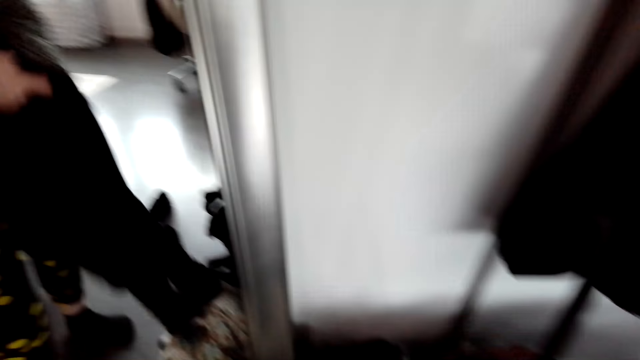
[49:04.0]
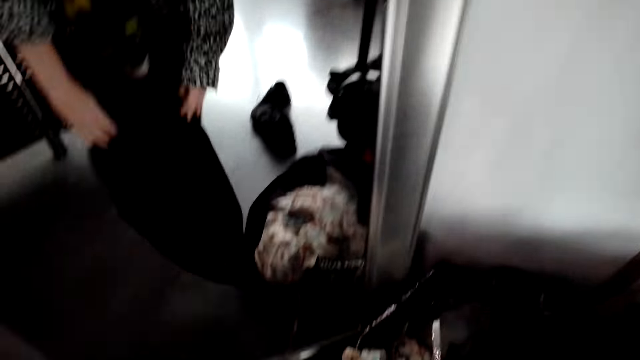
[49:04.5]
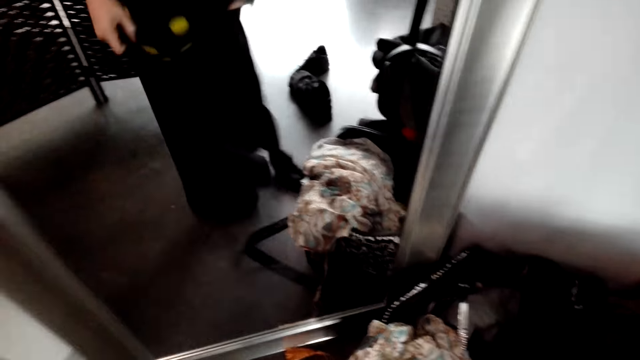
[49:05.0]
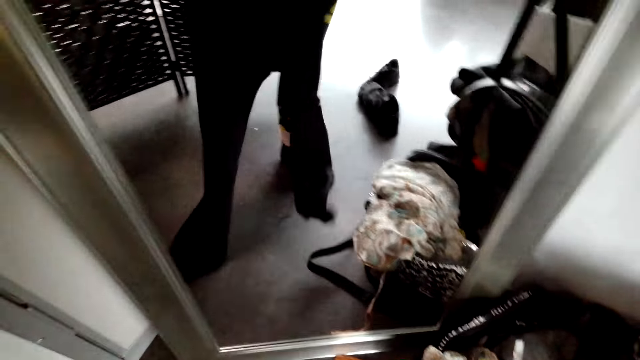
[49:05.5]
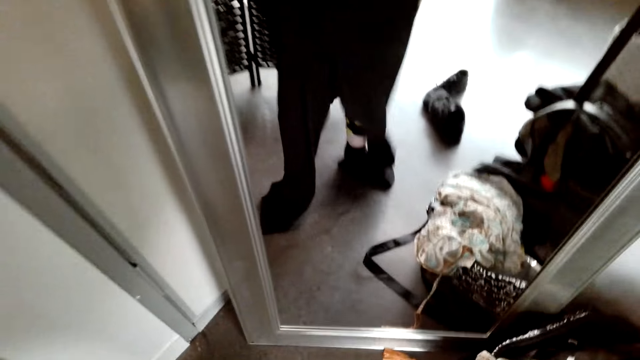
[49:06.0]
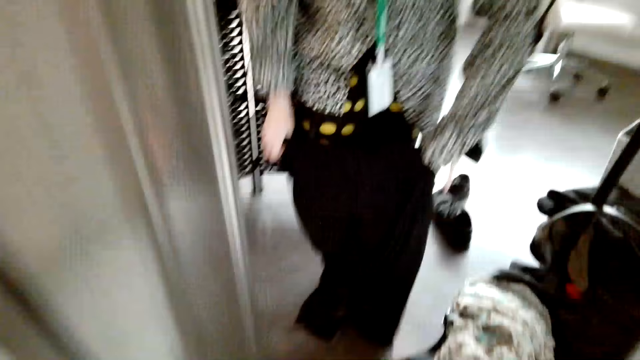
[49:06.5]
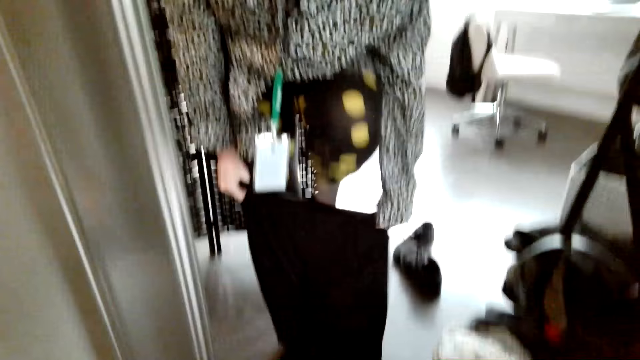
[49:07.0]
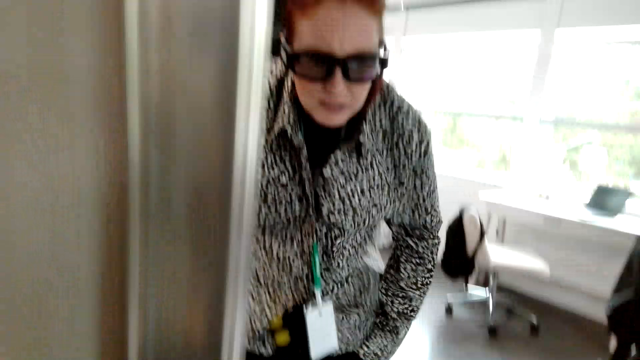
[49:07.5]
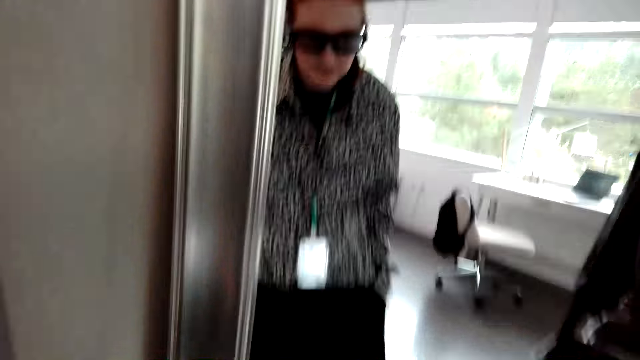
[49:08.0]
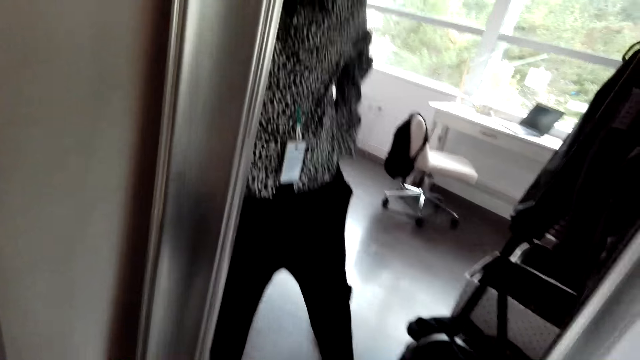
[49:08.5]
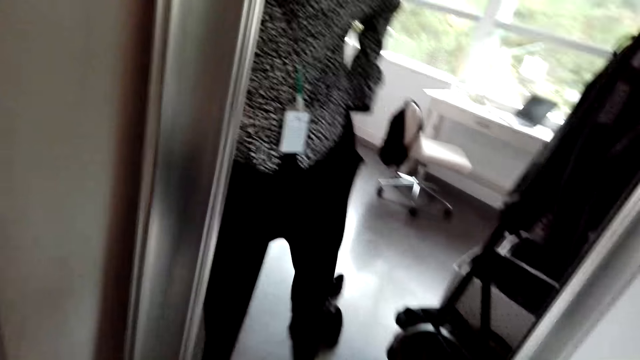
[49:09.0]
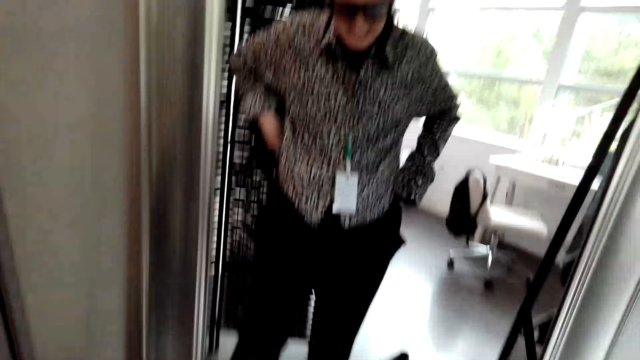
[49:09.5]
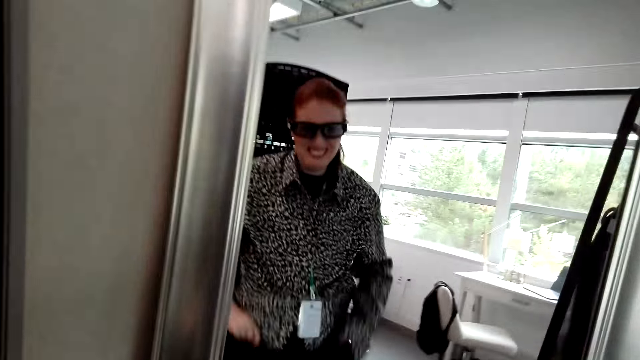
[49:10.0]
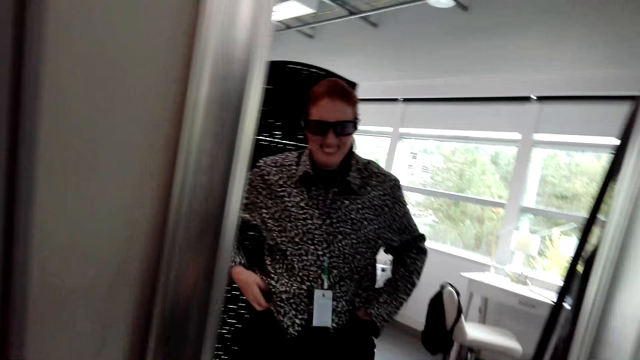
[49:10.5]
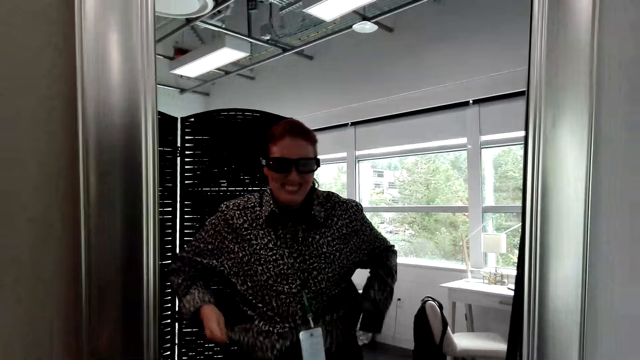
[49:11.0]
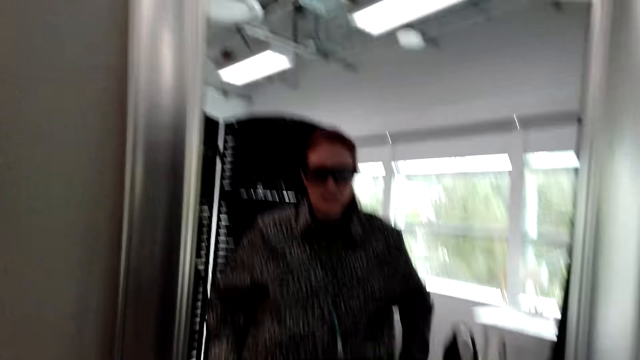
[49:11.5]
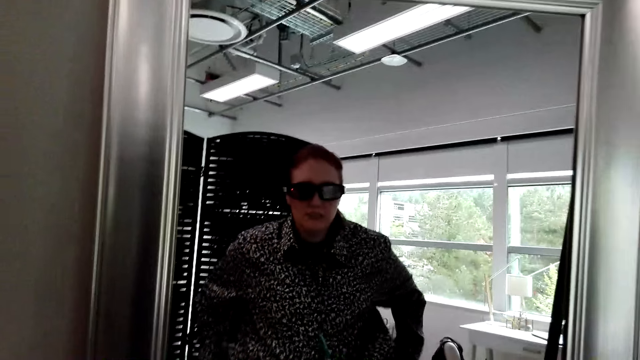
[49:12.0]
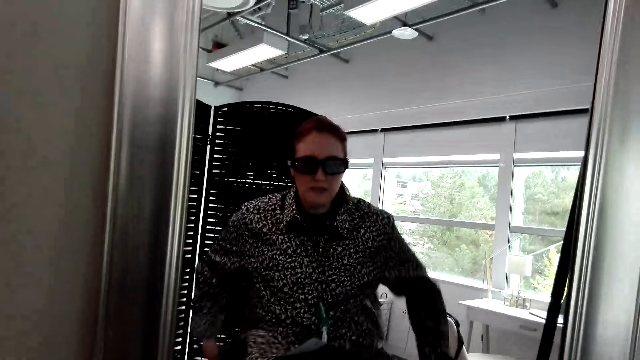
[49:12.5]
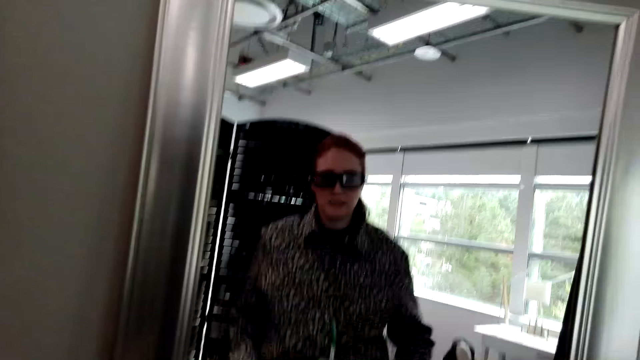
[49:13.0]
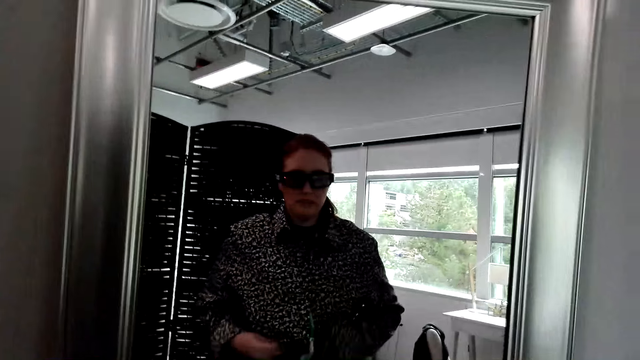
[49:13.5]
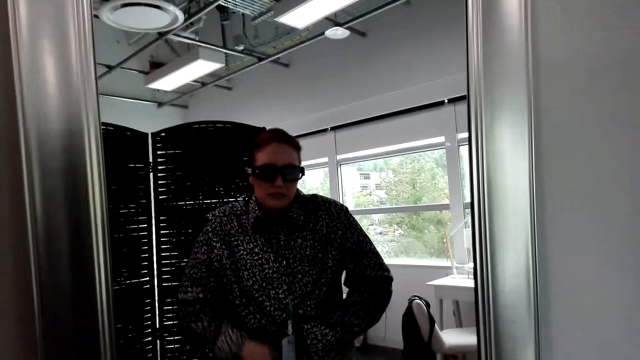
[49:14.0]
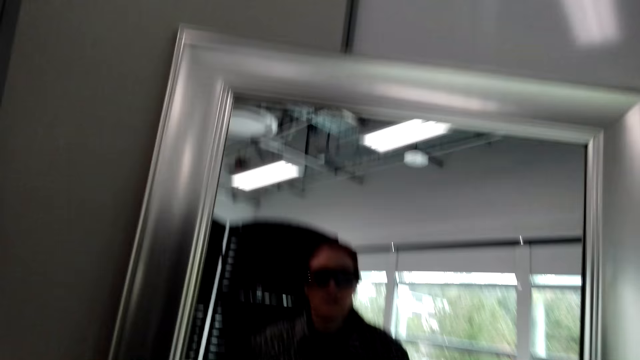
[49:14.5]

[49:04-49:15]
The camera wearer wears the pants. She adjusts her clothes in front of the mirror.

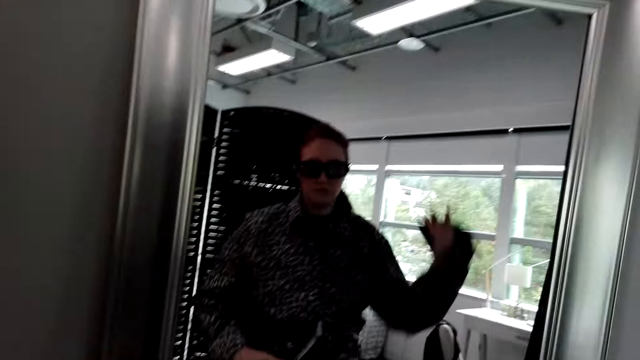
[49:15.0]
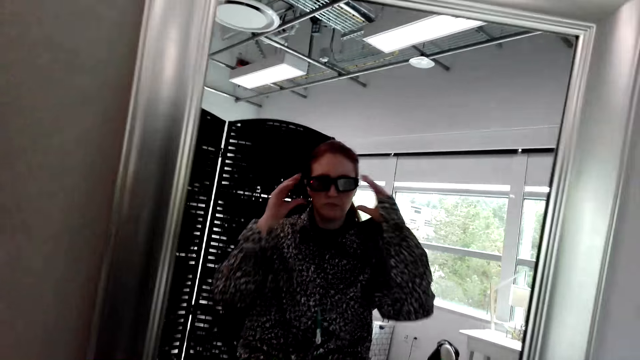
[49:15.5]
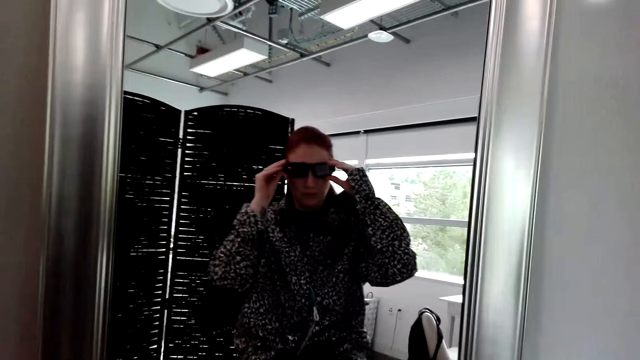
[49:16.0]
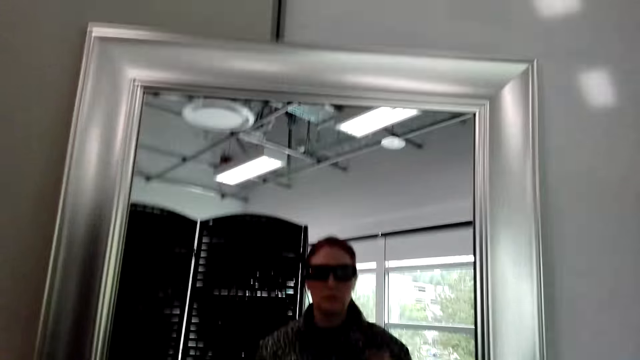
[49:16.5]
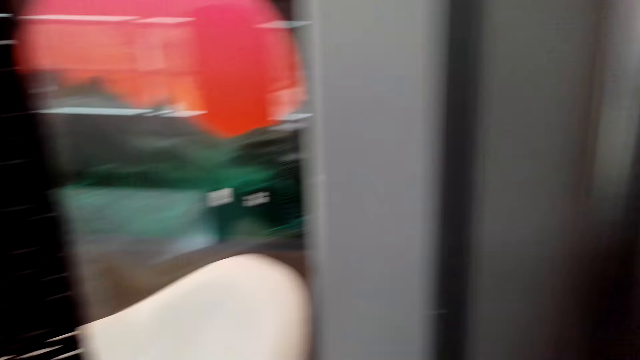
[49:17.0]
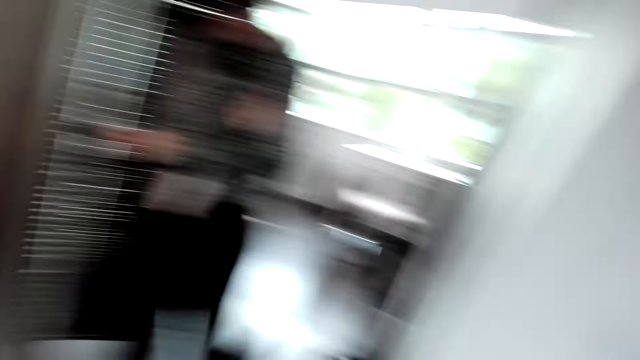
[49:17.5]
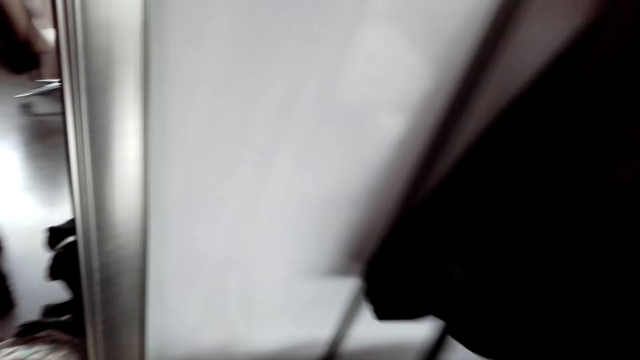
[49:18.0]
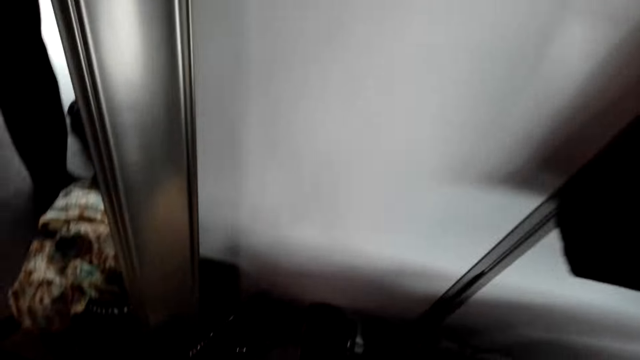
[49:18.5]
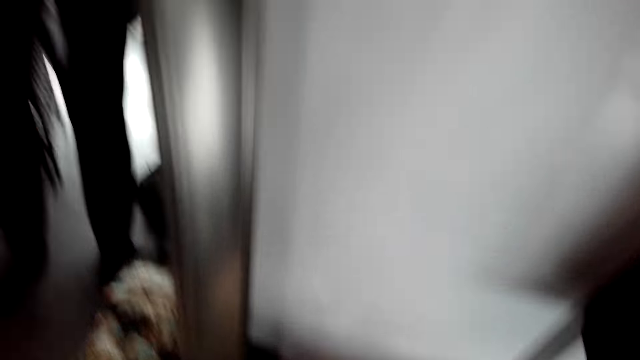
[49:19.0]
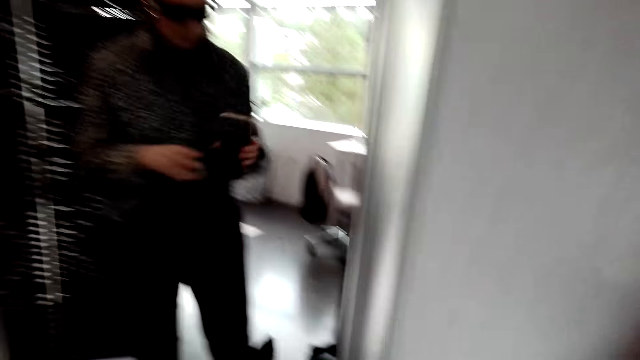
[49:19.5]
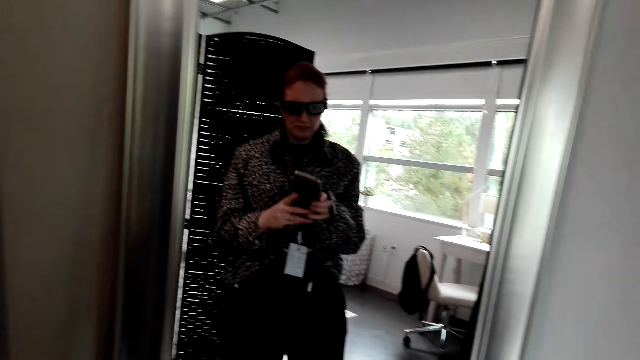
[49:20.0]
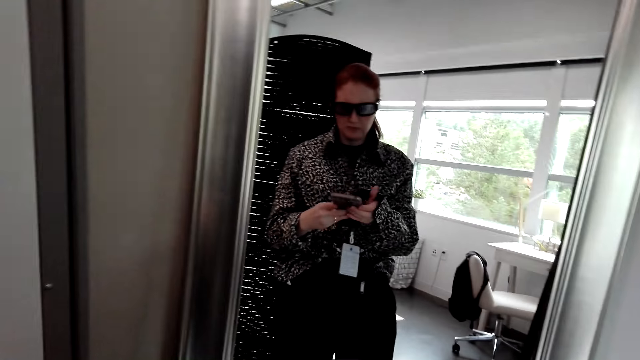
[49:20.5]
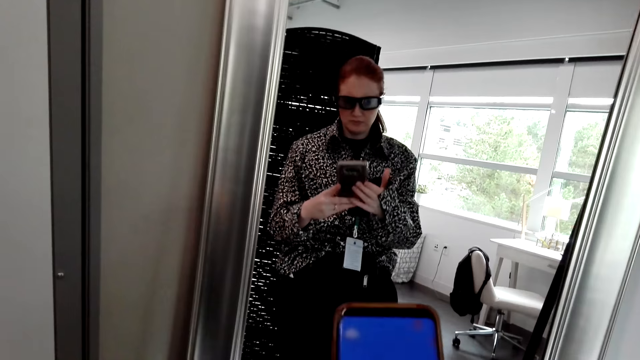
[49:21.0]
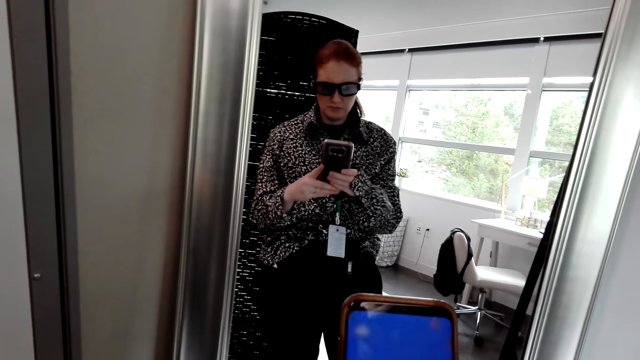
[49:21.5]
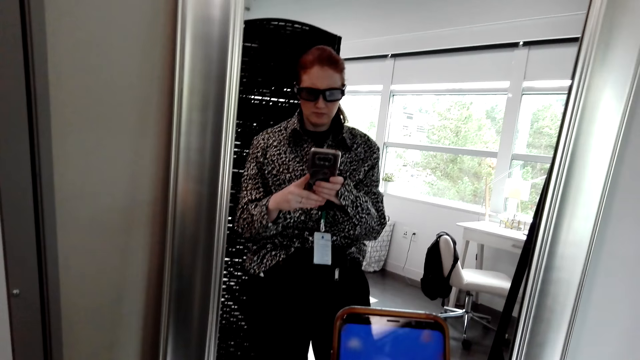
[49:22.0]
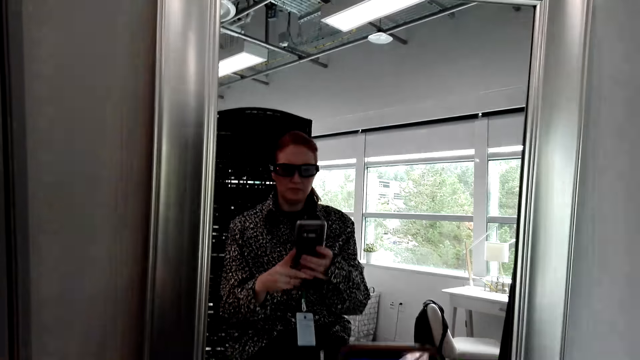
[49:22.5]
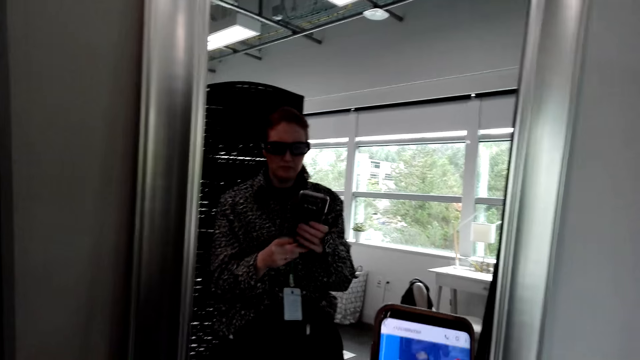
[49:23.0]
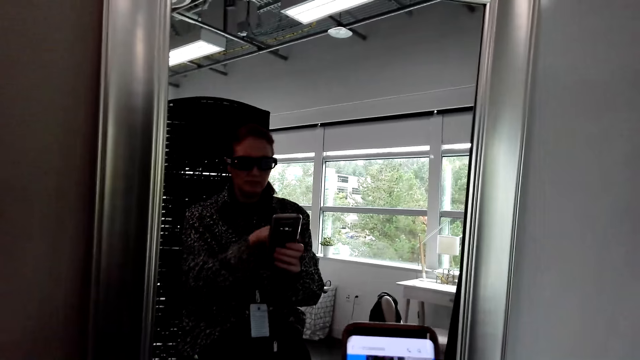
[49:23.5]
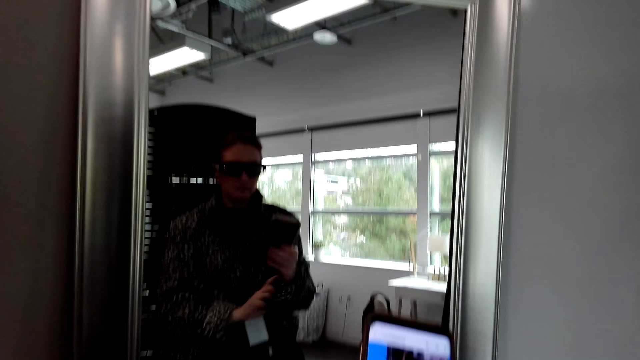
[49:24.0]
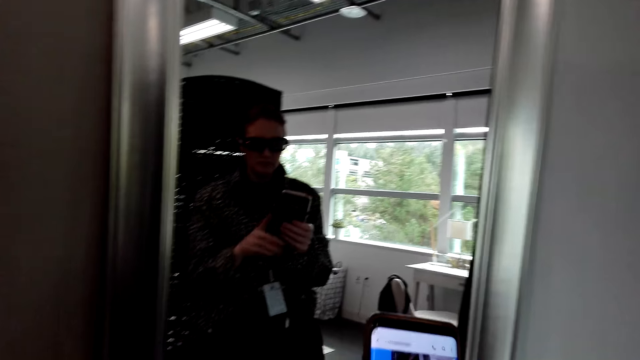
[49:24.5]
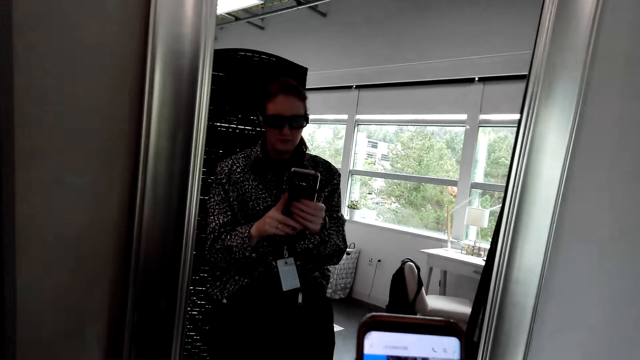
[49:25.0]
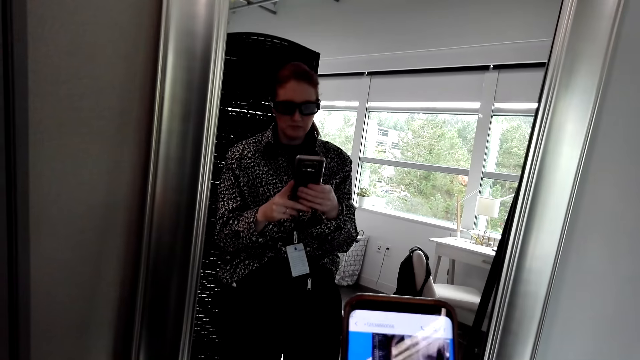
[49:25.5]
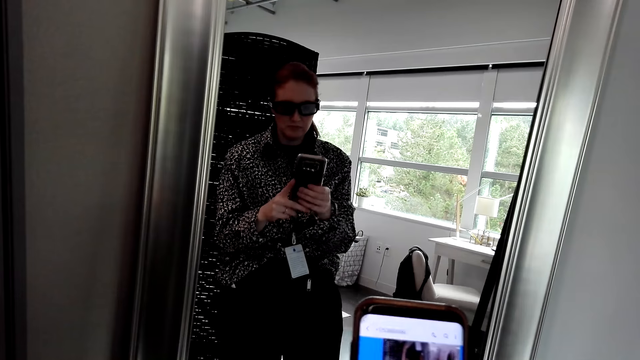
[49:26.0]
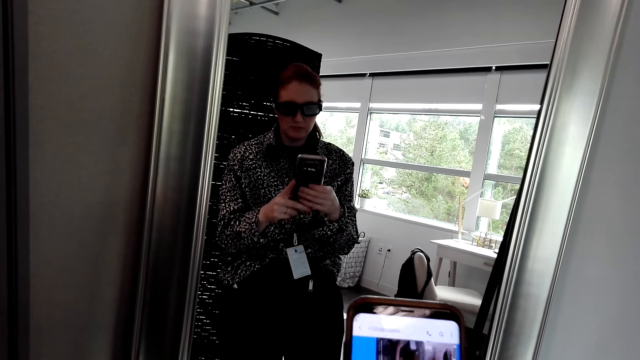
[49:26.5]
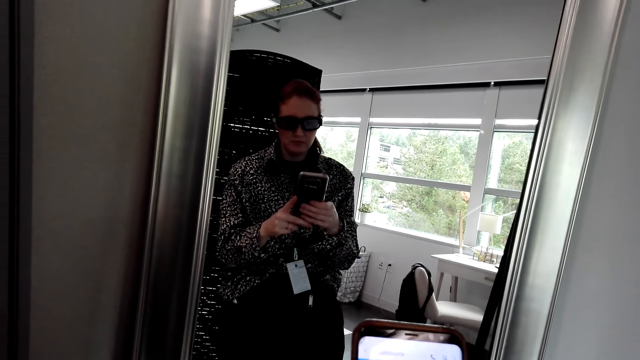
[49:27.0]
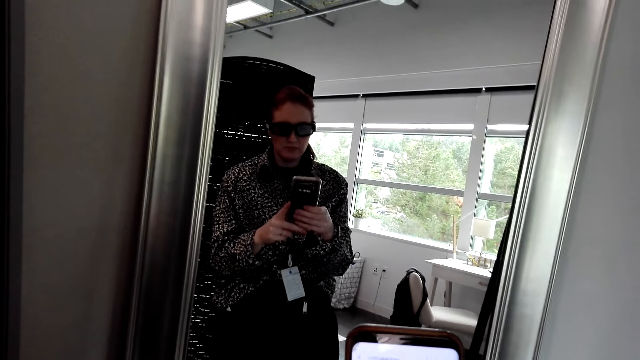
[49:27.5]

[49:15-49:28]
The camera wearer adjusts the camera. She picks up her phone. She holds her phone in front of the mirror.
